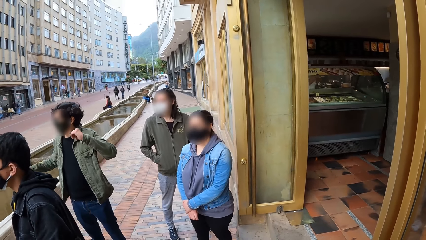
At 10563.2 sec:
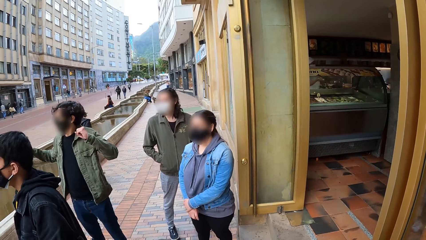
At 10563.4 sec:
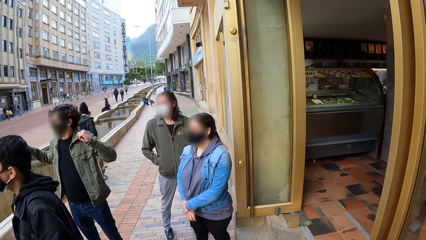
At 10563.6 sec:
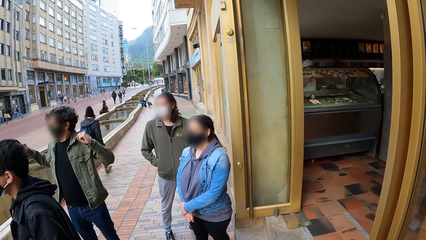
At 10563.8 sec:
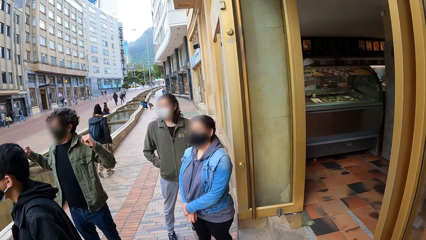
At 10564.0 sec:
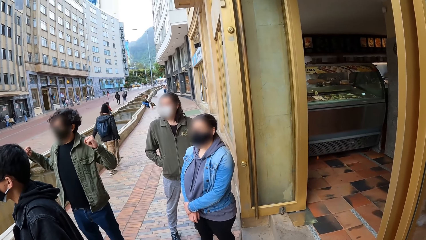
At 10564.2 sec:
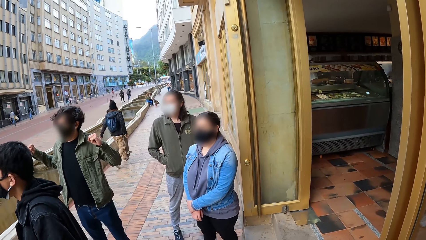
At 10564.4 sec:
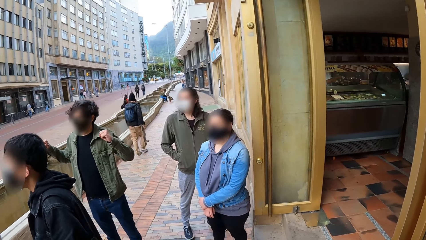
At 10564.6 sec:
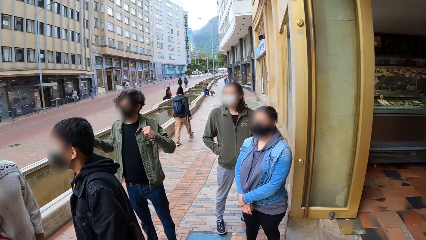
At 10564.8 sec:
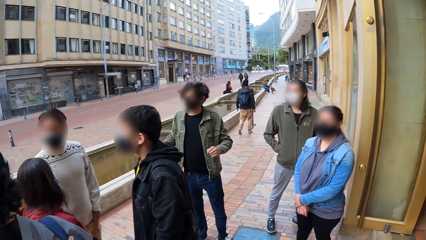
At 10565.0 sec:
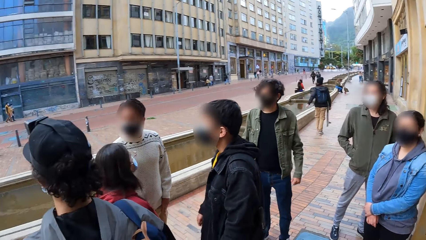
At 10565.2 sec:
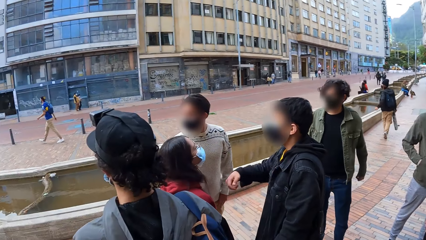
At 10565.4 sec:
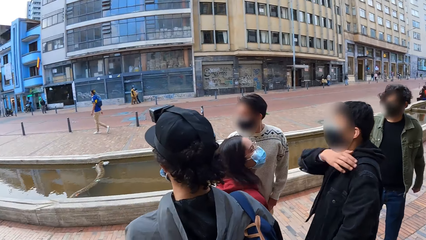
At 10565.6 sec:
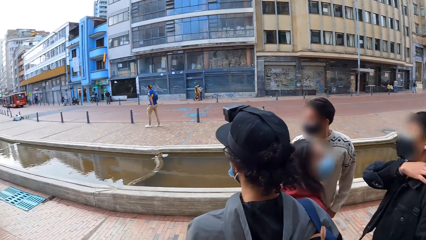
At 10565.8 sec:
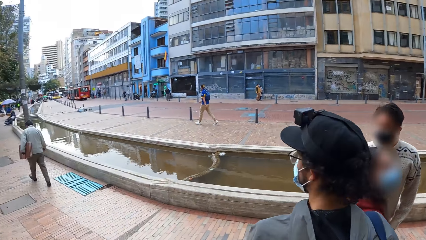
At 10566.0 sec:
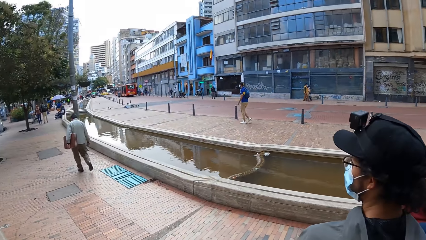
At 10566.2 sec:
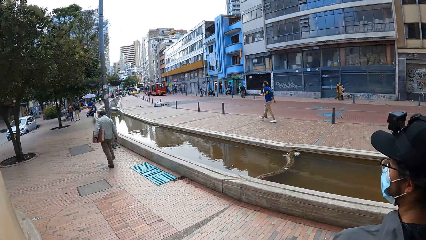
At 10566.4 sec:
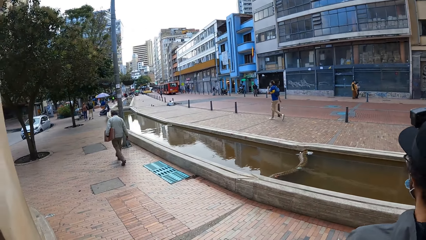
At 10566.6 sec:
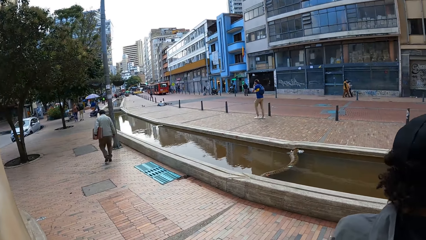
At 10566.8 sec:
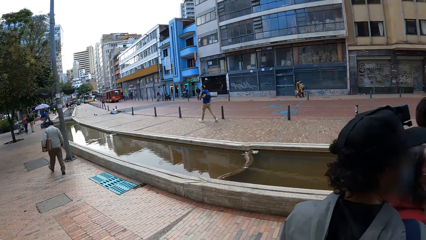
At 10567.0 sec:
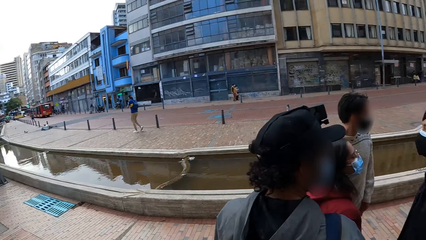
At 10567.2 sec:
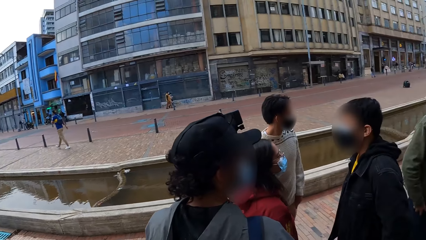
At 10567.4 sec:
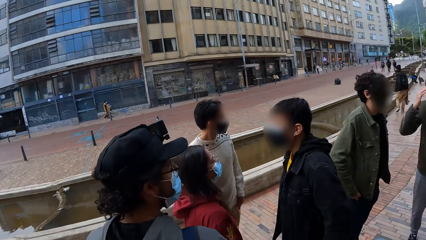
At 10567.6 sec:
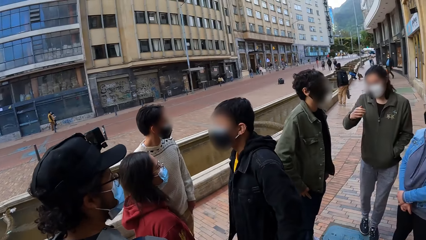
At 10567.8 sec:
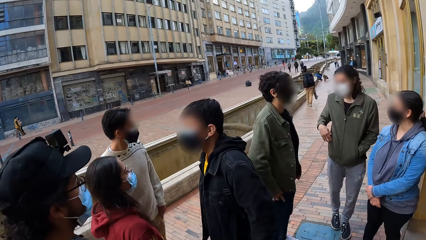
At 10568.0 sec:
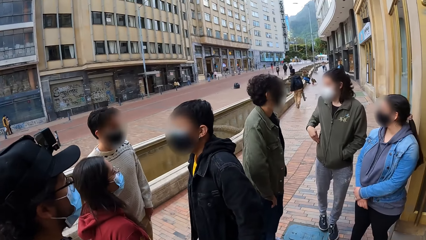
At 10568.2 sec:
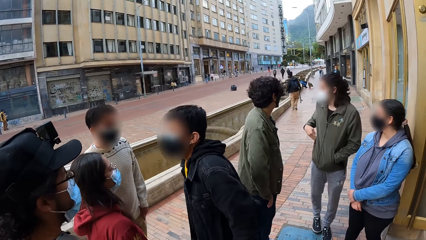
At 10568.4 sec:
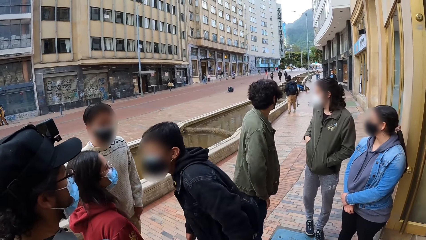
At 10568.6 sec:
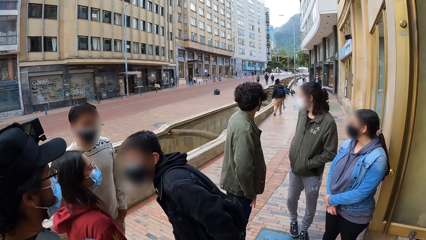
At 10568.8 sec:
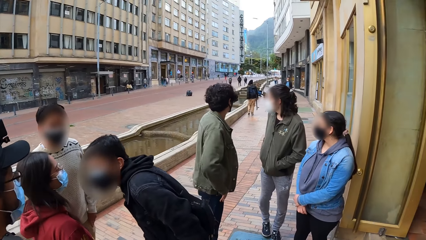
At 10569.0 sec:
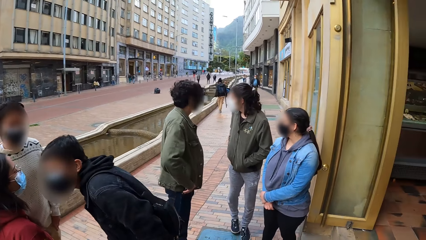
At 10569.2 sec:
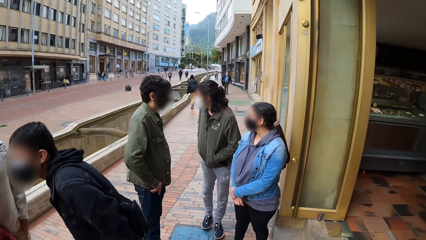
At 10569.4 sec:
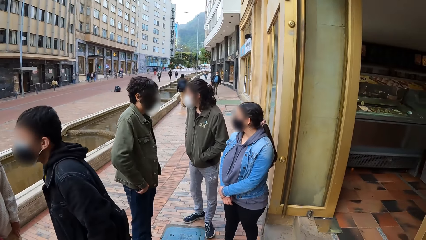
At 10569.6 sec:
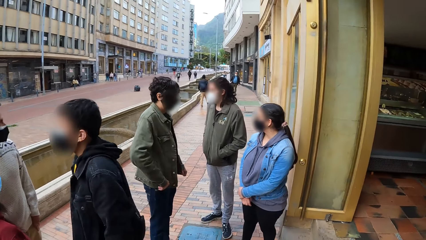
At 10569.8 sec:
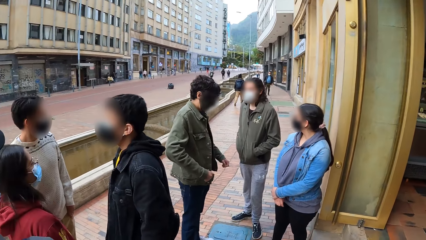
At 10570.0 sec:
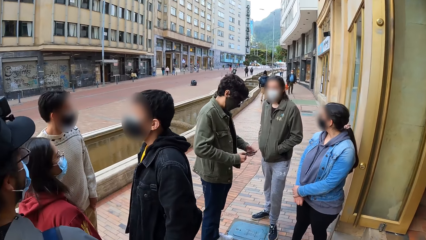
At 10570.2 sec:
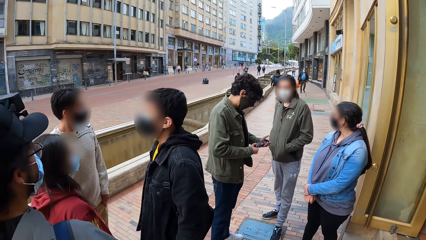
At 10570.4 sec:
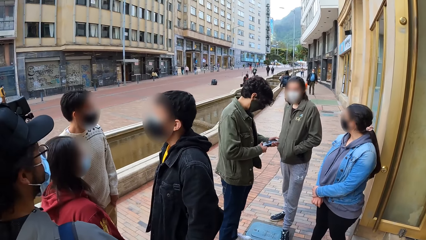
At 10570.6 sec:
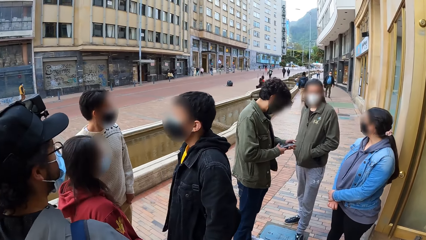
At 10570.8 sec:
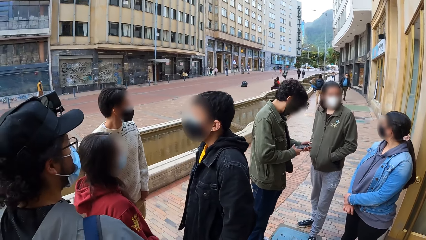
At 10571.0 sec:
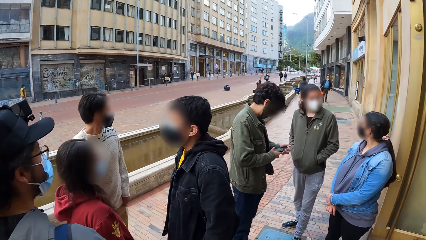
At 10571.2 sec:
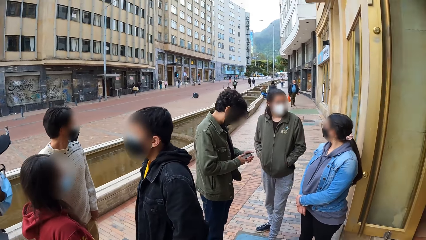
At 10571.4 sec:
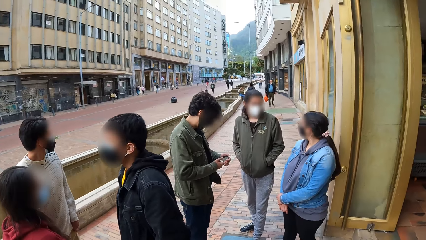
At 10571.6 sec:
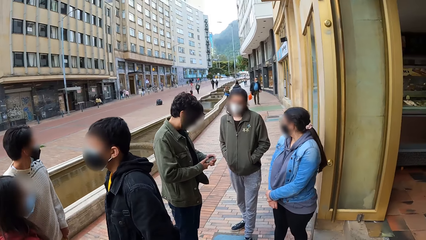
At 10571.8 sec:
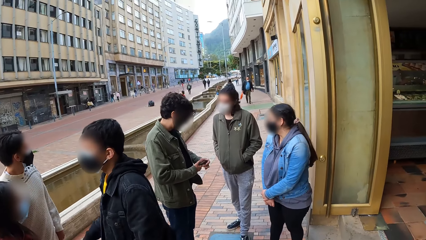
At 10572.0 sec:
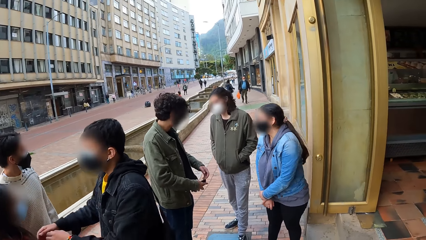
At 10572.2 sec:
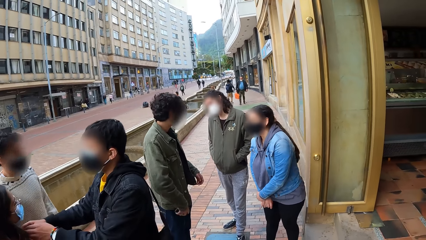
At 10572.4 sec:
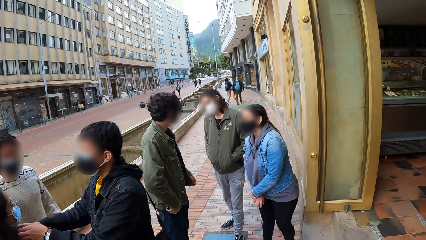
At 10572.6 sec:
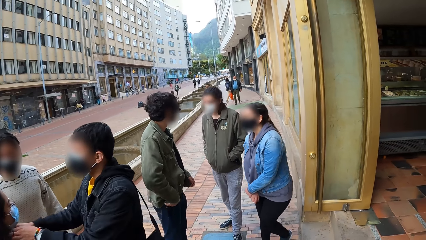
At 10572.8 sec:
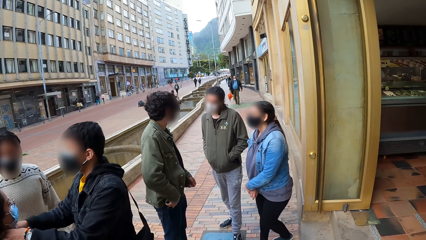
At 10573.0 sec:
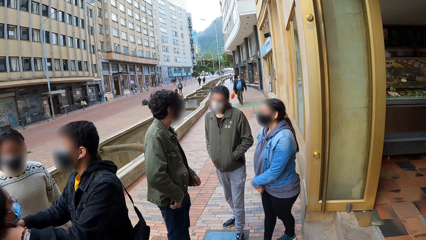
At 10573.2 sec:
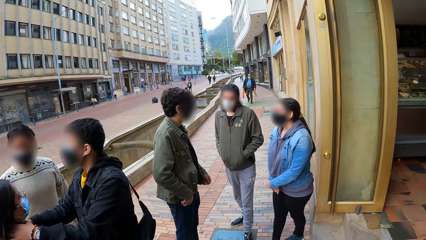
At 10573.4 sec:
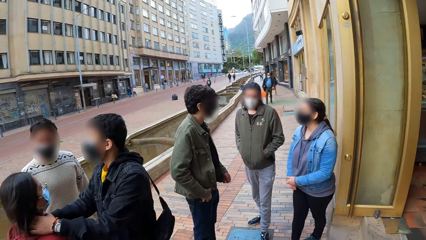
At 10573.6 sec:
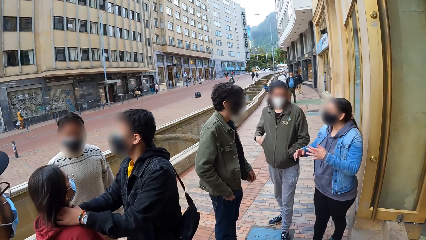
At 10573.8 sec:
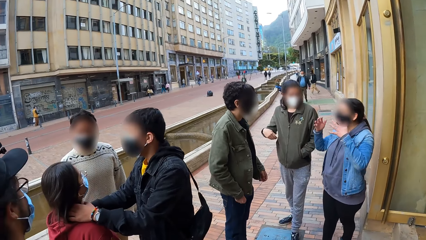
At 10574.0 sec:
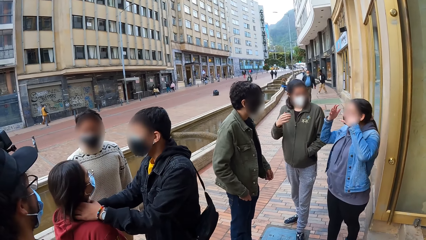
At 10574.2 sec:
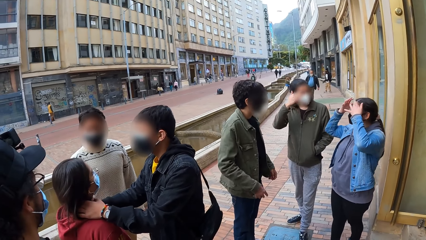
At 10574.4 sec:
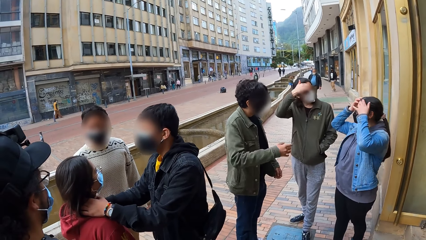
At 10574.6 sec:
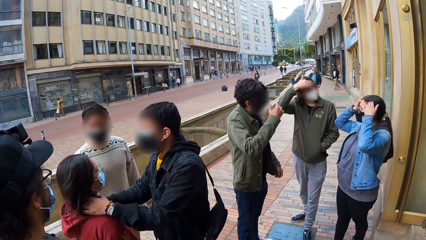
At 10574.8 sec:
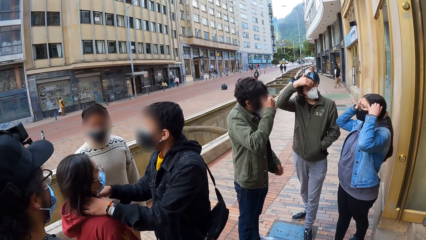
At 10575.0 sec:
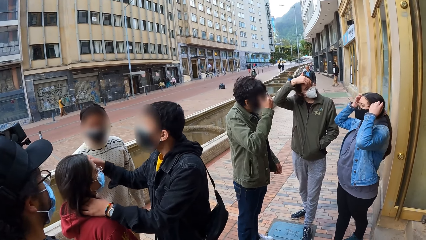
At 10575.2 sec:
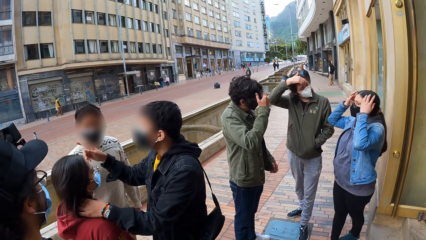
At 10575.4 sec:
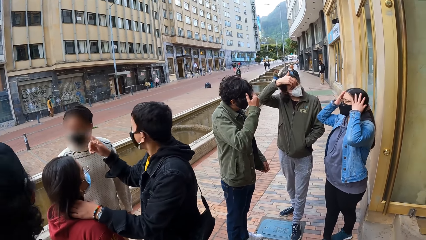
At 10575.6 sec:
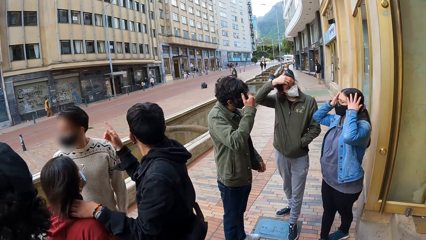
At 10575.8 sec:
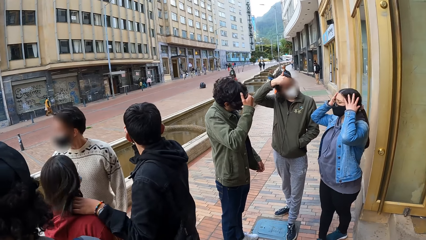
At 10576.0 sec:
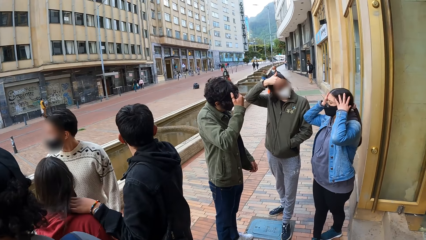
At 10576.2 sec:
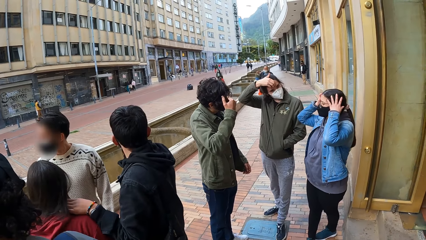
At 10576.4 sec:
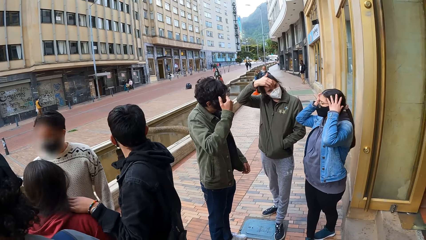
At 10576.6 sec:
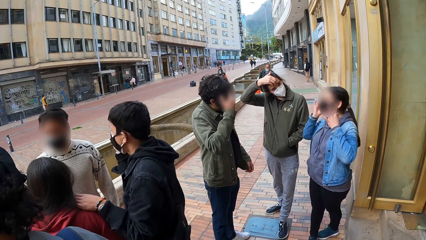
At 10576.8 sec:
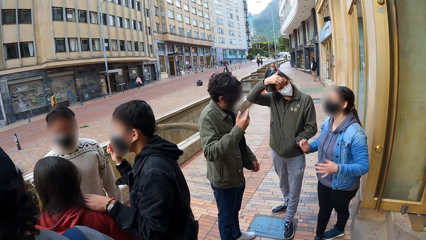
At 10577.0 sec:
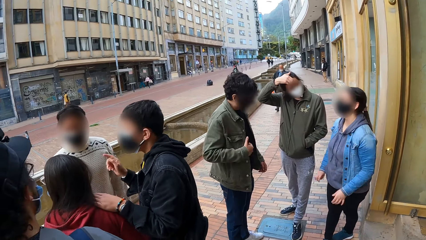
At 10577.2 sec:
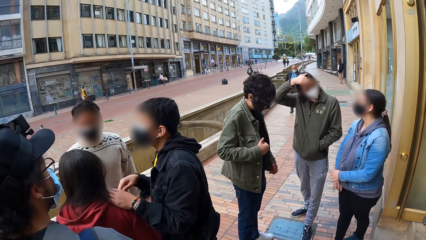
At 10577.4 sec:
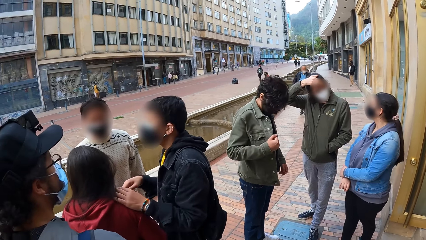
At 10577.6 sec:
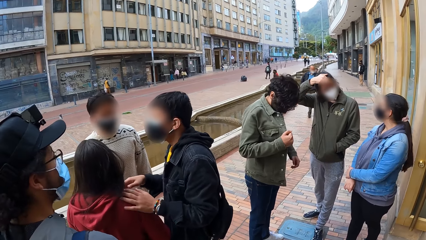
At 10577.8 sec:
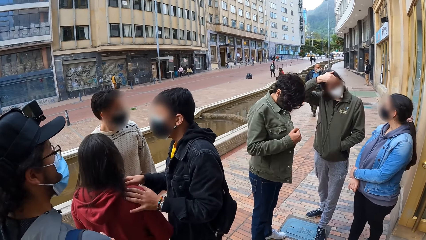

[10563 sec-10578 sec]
A man speaks. The camera wearer looks around.
